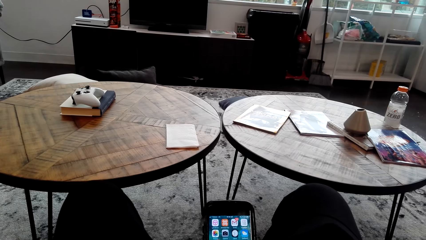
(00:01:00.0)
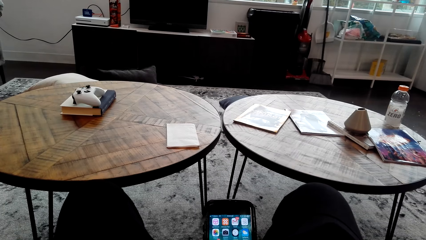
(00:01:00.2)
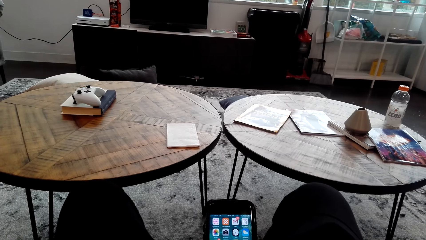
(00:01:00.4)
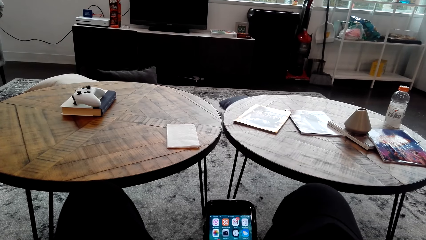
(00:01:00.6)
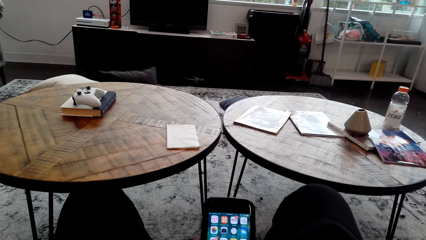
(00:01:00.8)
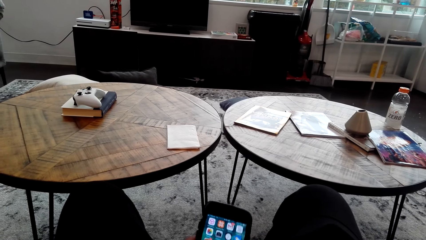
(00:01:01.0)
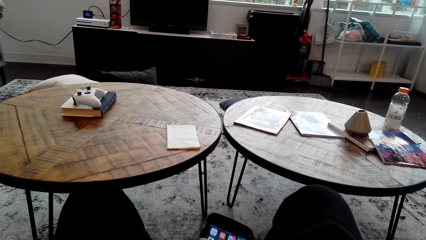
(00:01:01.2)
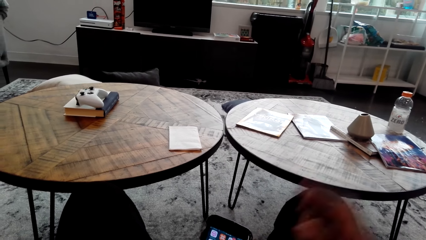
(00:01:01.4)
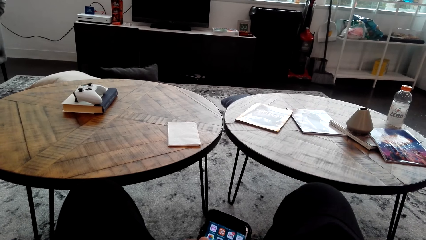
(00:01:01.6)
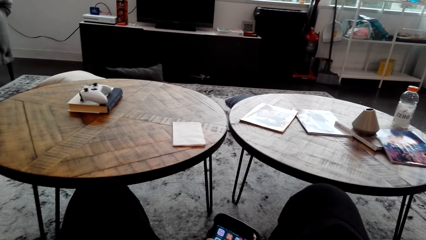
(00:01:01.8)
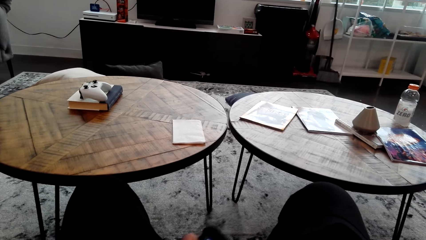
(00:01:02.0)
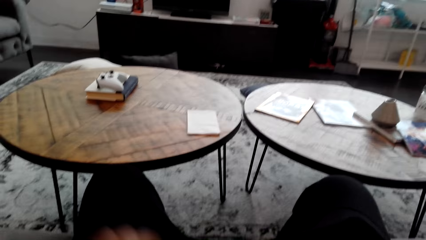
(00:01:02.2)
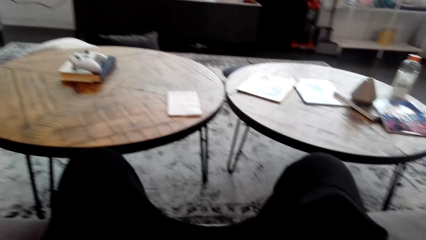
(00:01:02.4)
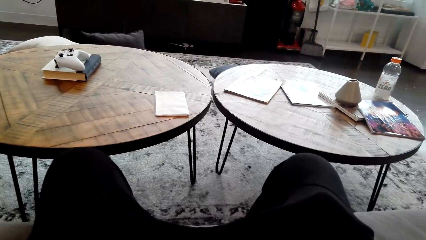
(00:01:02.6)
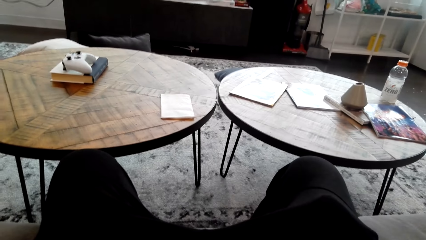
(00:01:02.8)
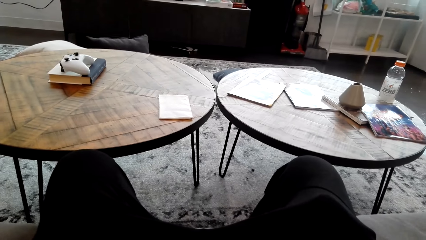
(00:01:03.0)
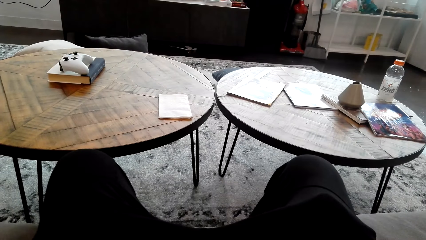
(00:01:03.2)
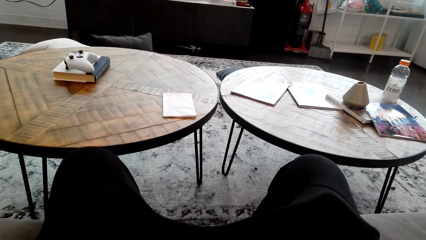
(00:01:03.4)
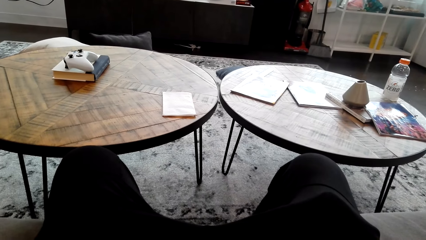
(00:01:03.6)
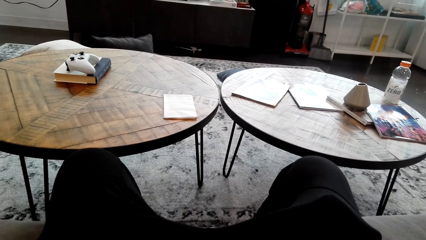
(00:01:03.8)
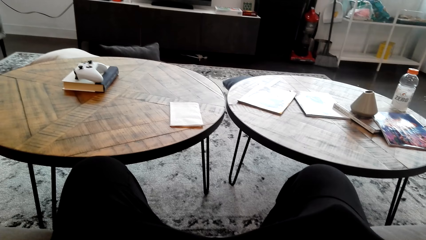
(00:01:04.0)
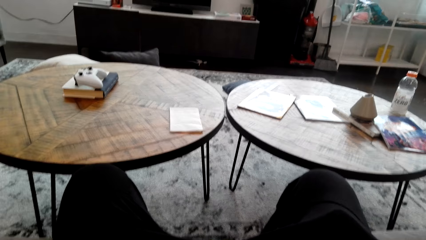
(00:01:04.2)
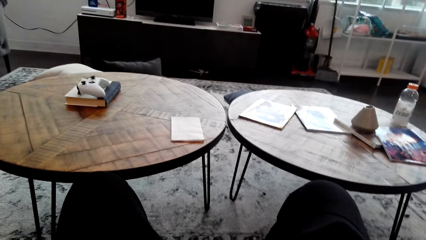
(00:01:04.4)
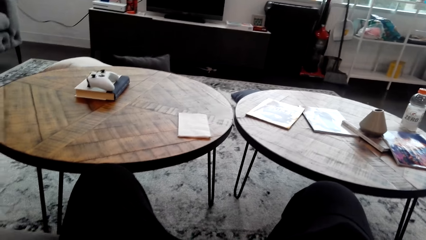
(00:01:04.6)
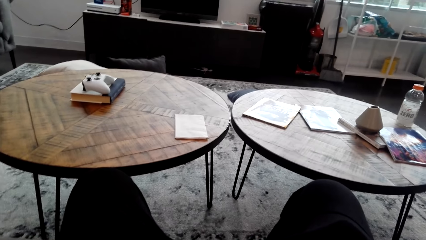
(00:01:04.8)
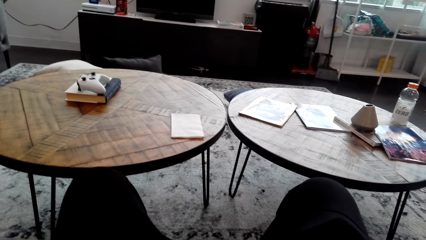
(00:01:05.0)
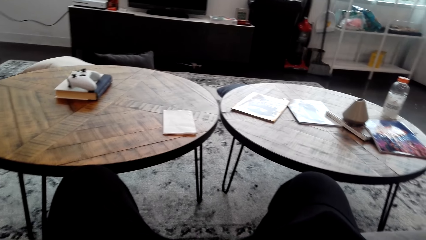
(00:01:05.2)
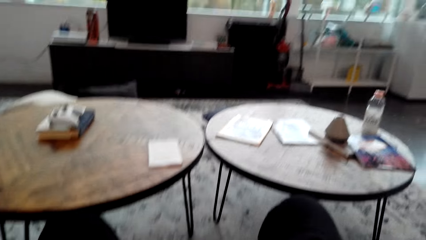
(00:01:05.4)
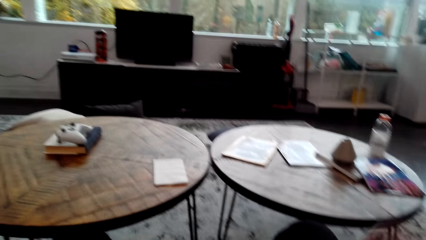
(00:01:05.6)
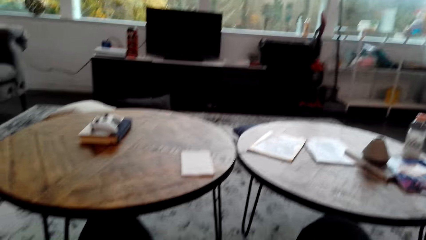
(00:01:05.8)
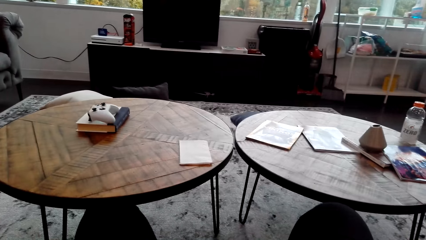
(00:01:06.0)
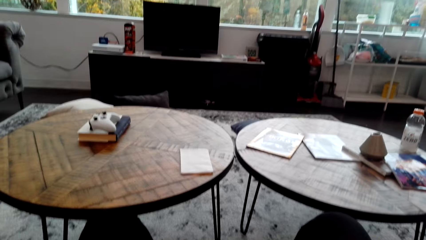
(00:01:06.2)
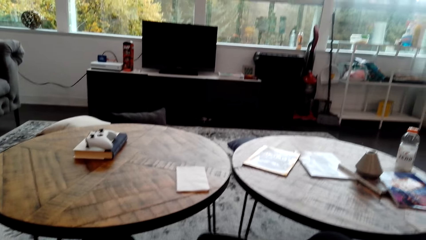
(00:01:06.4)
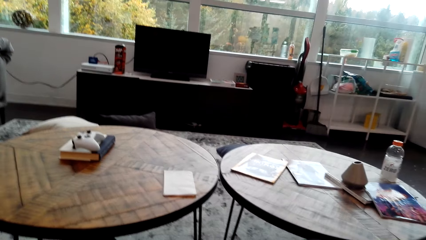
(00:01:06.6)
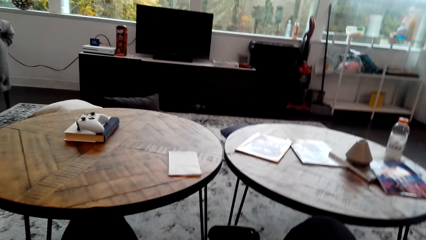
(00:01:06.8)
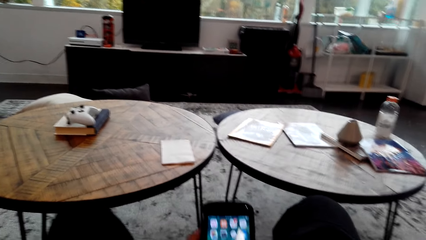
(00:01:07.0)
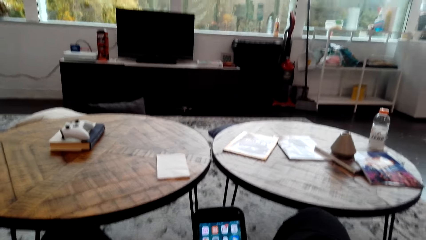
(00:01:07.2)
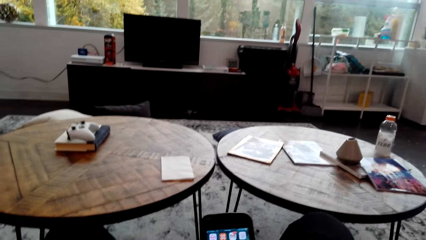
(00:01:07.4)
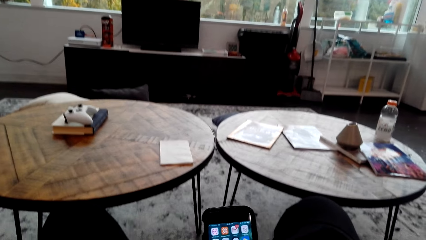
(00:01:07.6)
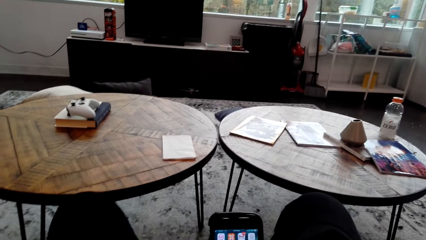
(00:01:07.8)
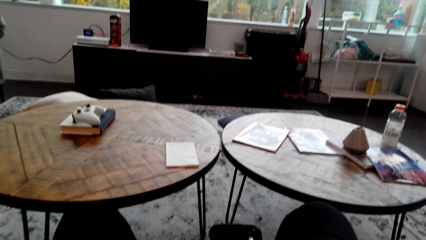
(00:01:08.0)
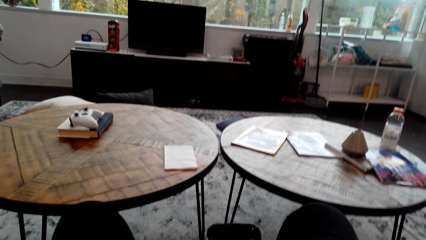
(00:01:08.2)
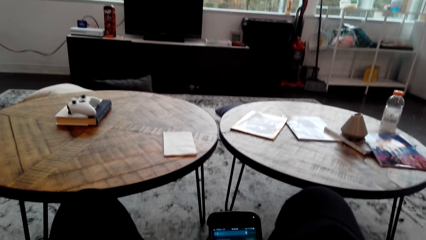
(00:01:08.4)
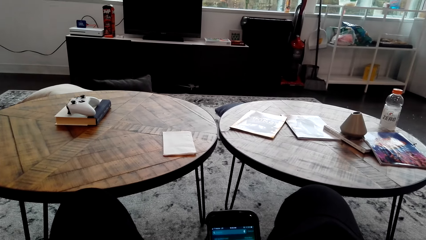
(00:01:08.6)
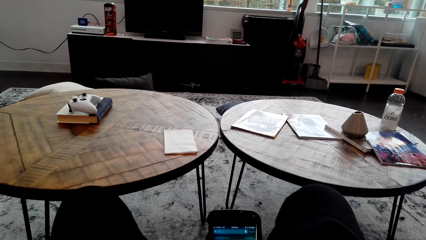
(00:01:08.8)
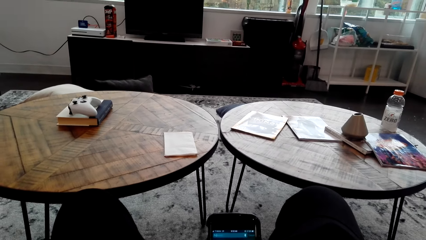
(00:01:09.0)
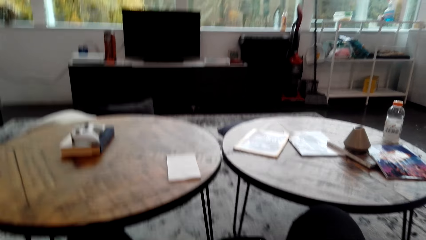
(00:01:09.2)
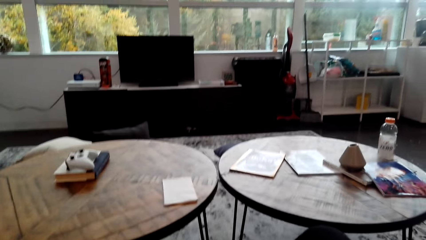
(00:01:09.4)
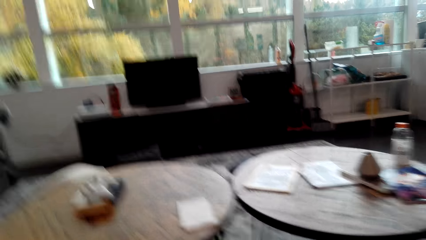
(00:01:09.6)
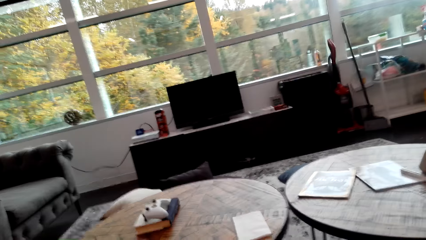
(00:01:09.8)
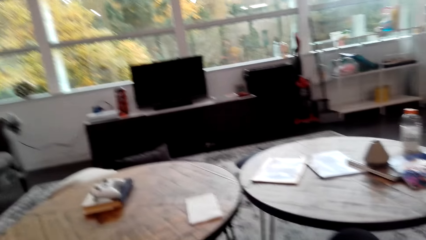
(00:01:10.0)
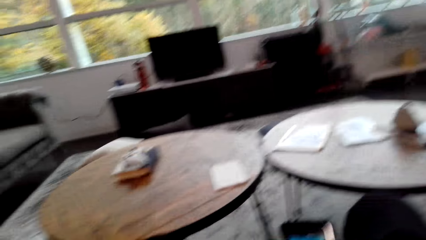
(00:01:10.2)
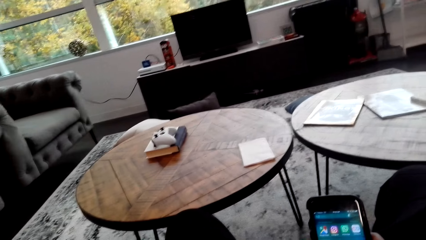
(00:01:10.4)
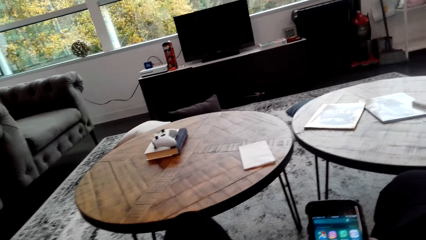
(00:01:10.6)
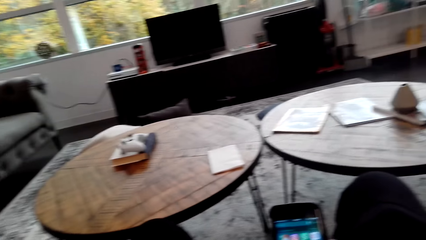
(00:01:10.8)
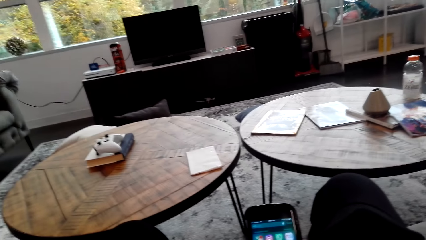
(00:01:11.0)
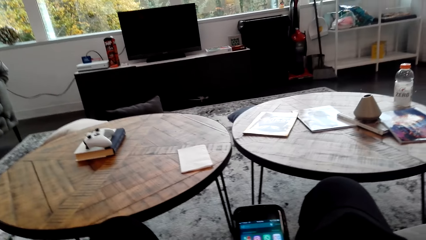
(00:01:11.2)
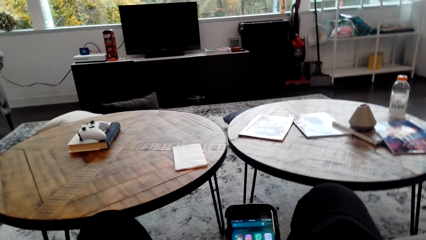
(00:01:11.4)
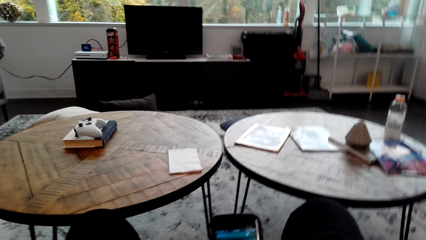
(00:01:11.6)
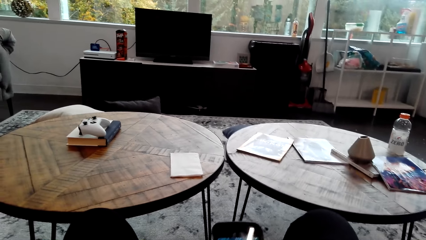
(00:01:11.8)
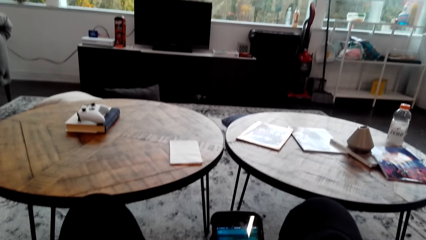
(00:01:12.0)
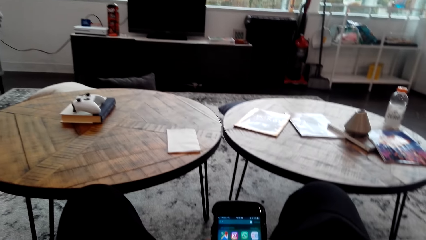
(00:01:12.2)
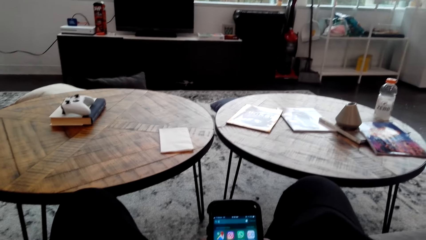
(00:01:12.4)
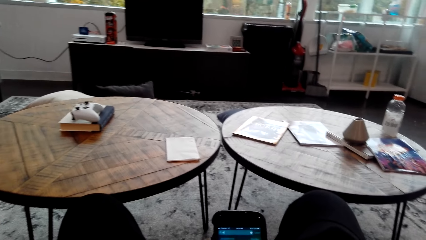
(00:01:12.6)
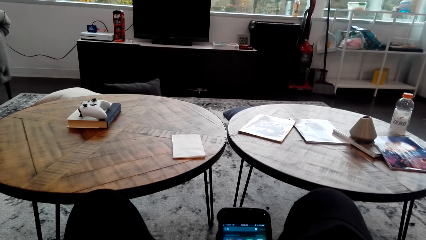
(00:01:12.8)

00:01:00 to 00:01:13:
The camera wearer raises the right hand. They put the cell phone on the chair. They raise the left hand. They operate the cell phone.

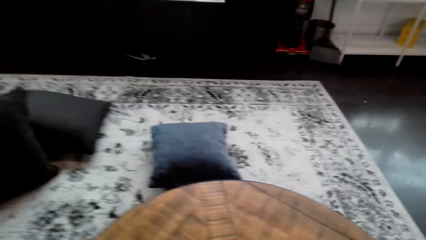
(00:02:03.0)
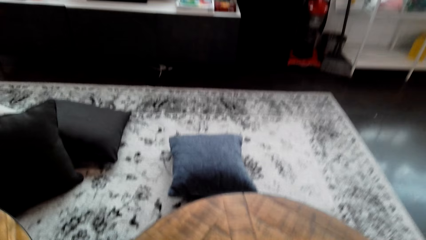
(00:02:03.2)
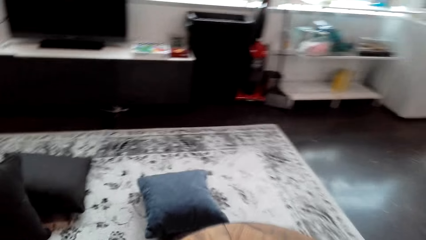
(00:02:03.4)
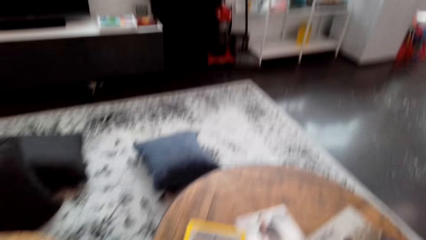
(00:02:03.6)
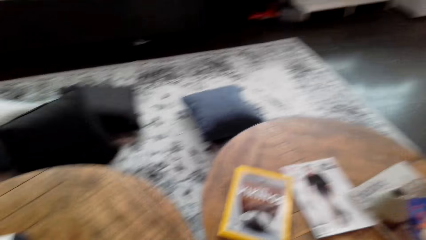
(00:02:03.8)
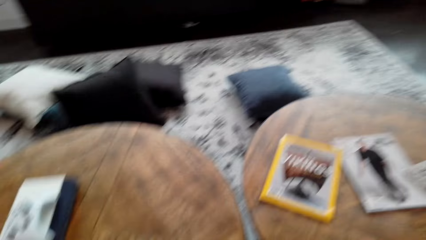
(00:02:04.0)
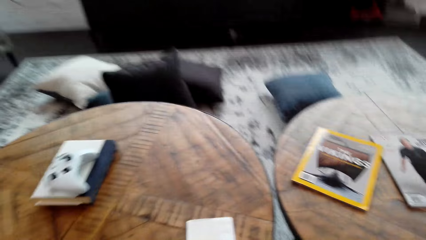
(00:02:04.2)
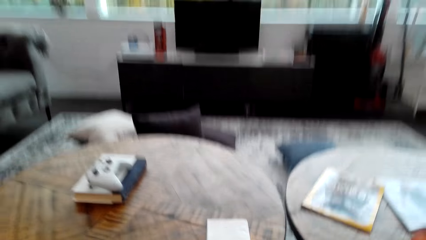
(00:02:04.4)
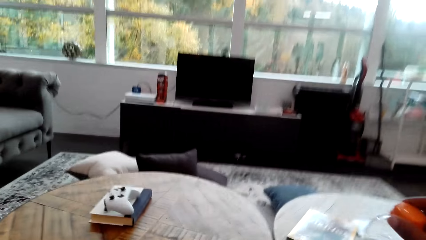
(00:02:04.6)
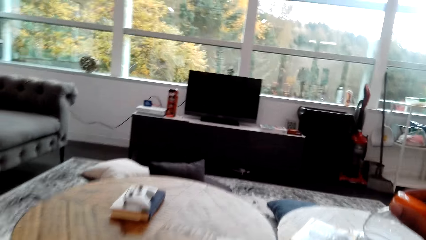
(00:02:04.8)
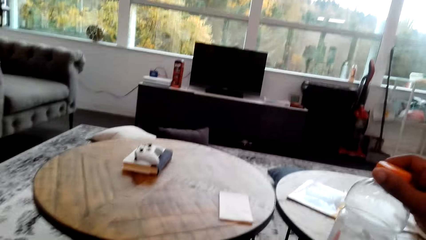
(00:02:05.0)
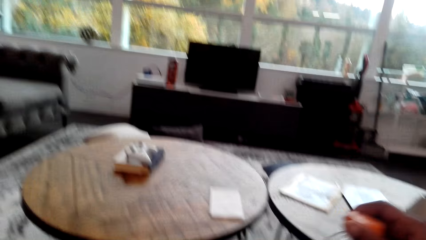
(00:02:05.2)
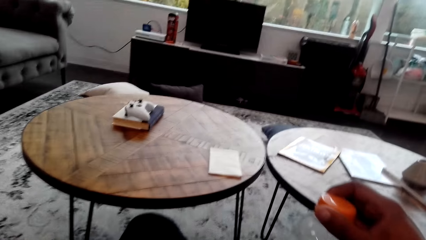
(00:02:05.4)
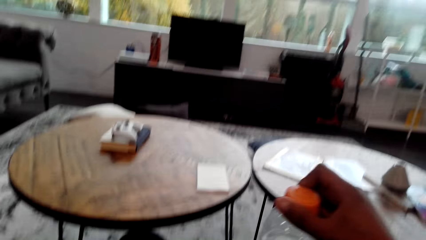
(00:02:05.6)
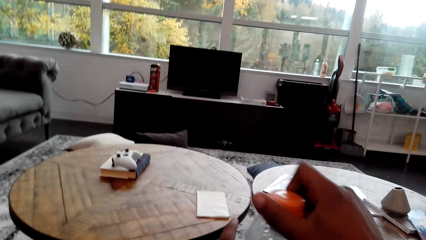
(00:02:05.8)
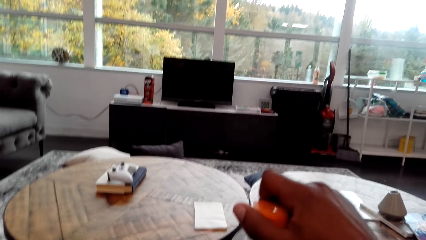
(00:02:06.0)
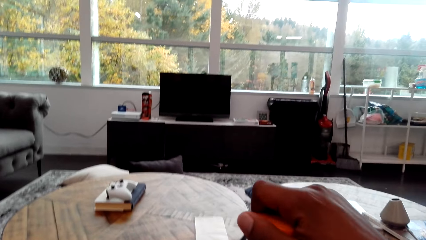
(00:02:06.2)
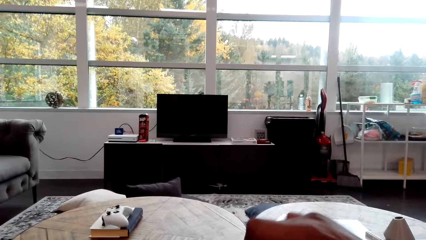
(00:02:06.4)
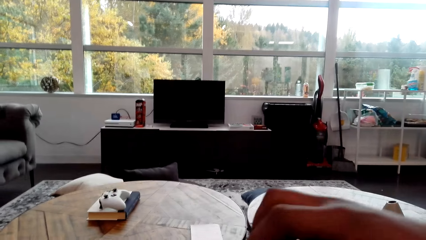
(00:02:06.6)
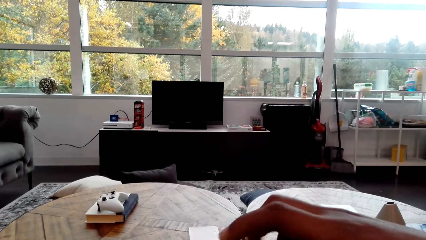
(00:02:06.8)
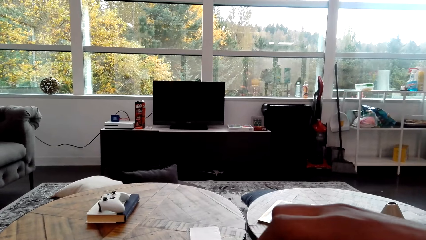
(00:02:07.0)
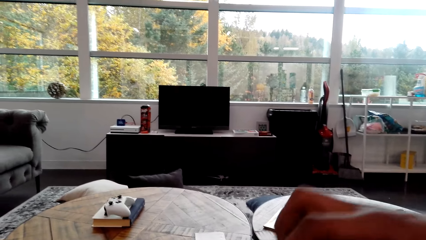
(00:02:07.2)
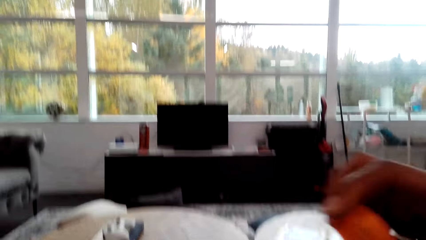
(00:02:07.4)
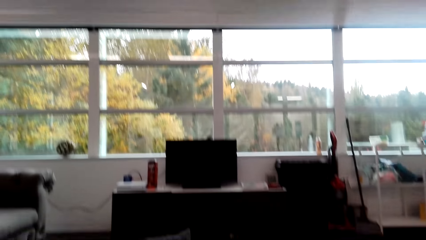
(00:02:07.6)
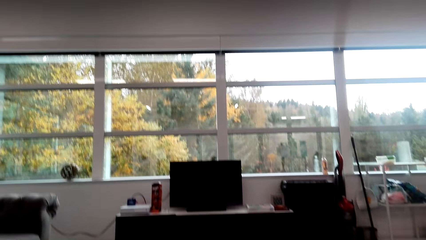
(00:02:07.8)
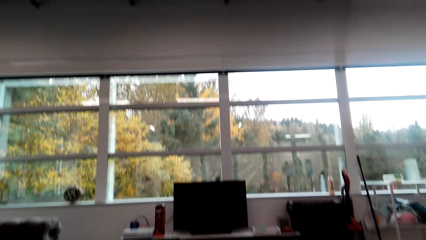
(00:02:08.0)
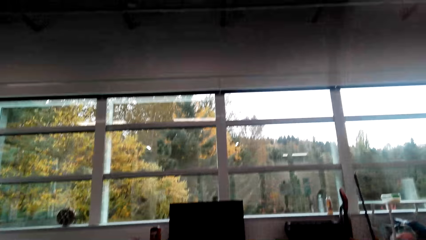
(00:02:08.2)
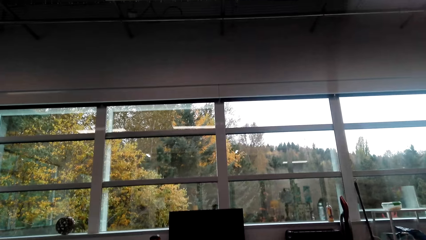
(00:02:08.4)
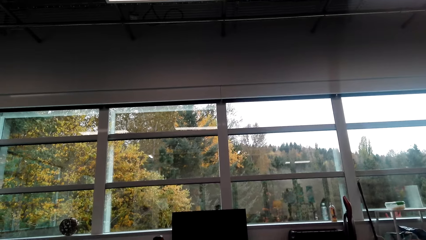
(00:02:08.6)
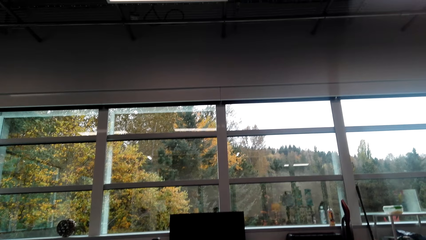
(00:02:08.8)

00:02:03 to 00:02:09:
The camera wearer opens the bottle. They pick the bottle from the table.
